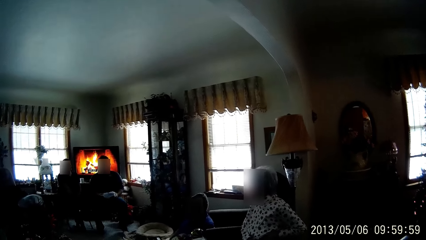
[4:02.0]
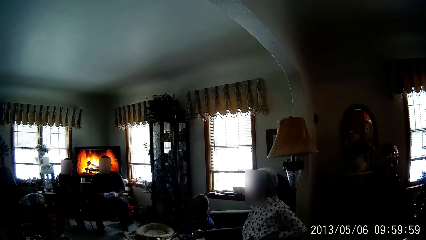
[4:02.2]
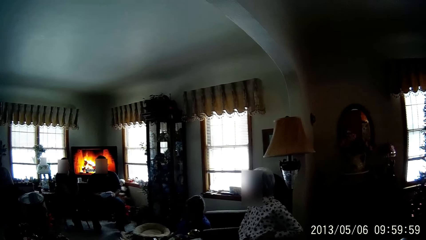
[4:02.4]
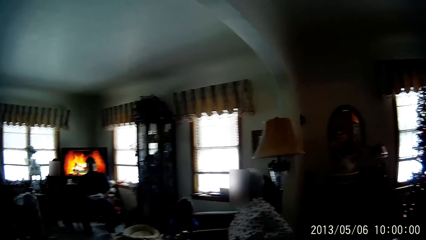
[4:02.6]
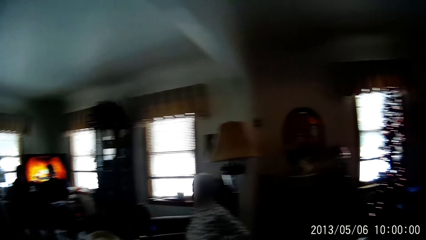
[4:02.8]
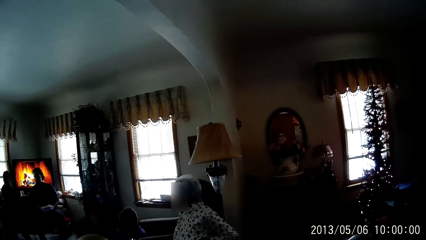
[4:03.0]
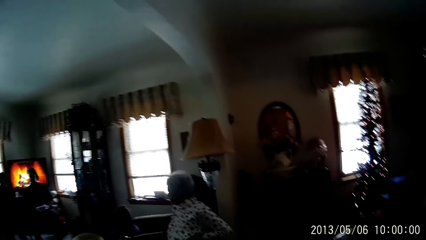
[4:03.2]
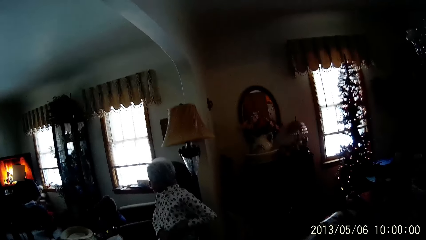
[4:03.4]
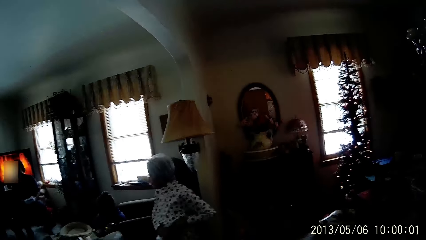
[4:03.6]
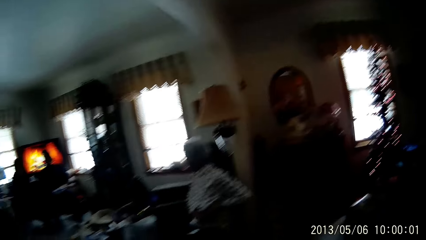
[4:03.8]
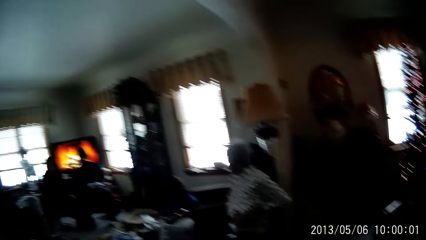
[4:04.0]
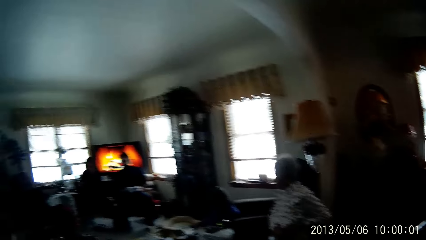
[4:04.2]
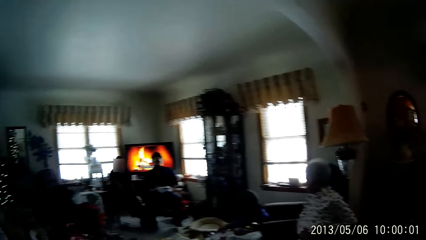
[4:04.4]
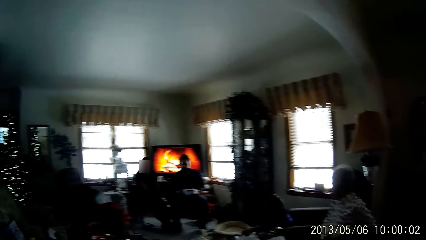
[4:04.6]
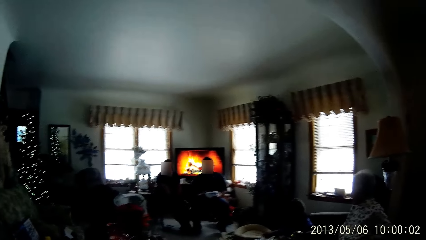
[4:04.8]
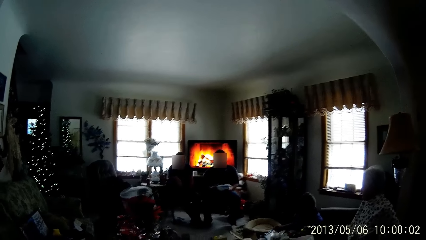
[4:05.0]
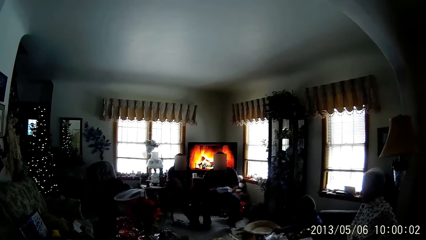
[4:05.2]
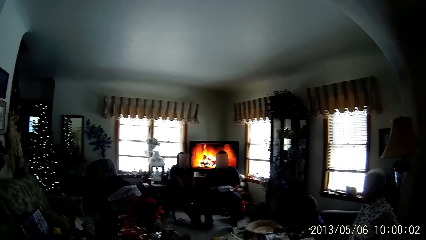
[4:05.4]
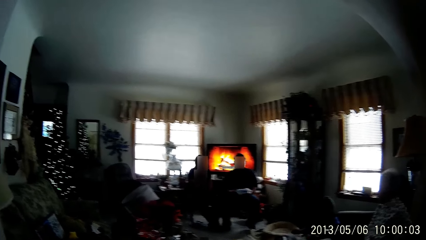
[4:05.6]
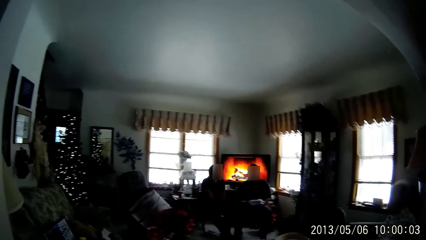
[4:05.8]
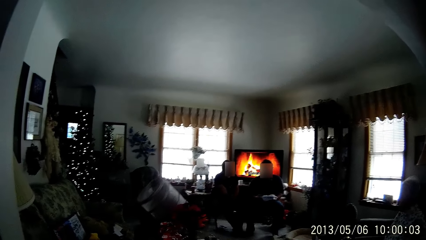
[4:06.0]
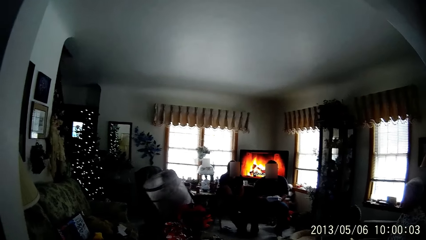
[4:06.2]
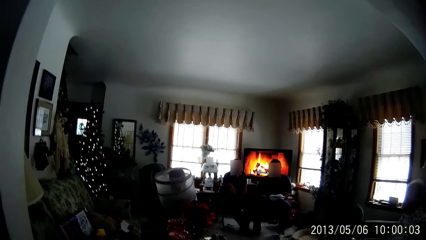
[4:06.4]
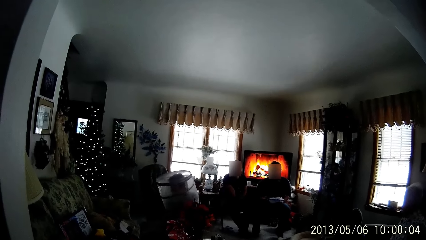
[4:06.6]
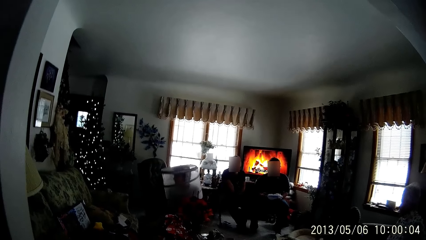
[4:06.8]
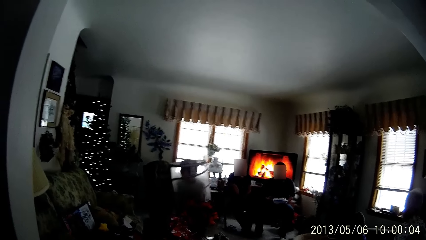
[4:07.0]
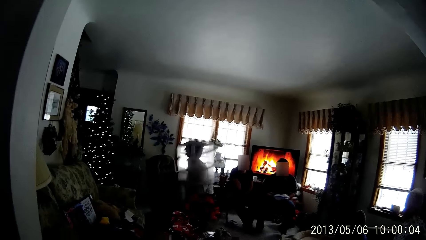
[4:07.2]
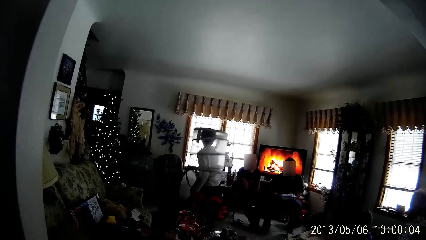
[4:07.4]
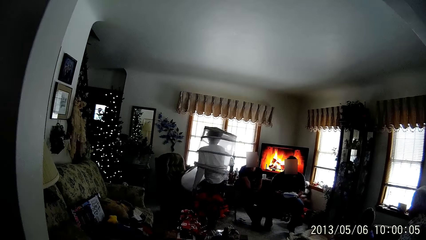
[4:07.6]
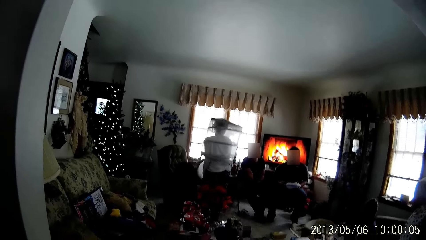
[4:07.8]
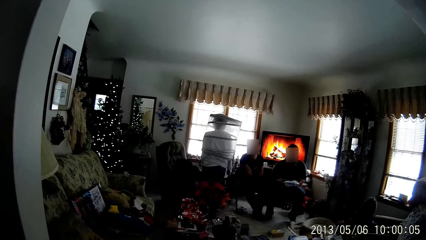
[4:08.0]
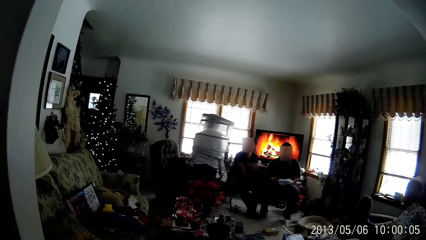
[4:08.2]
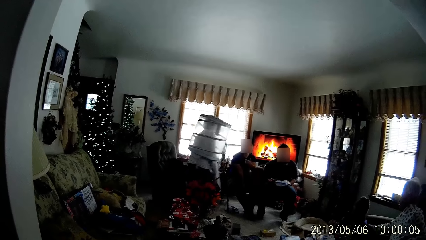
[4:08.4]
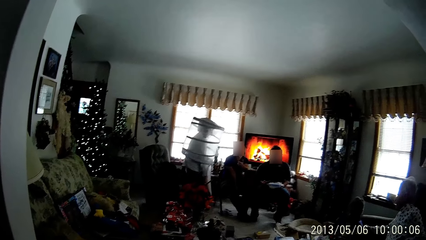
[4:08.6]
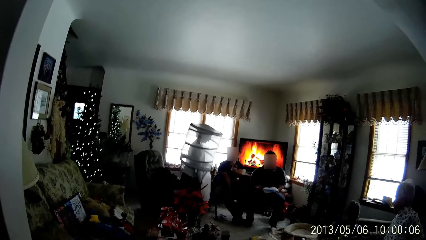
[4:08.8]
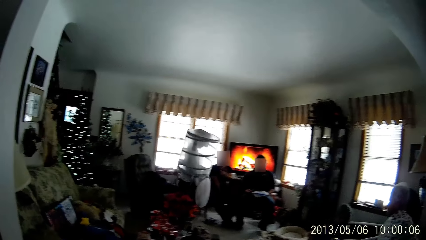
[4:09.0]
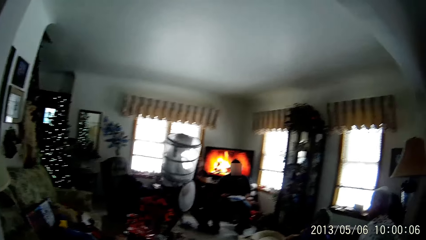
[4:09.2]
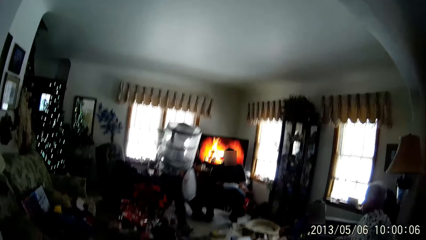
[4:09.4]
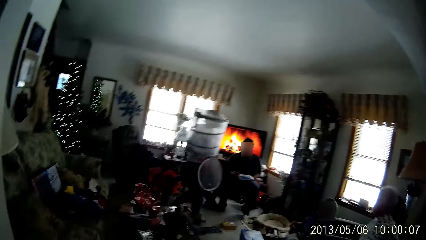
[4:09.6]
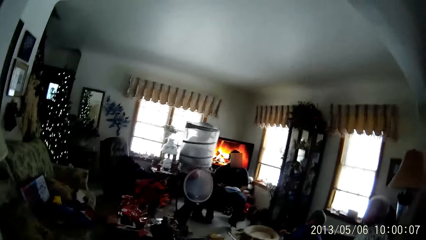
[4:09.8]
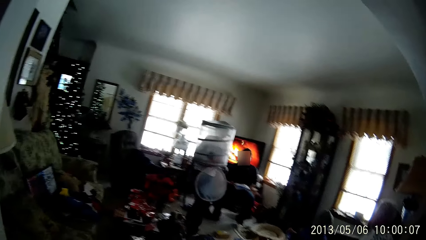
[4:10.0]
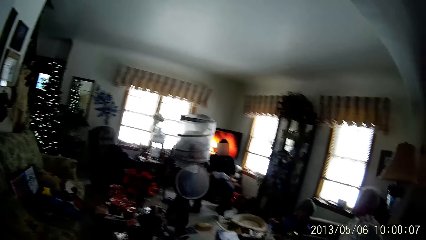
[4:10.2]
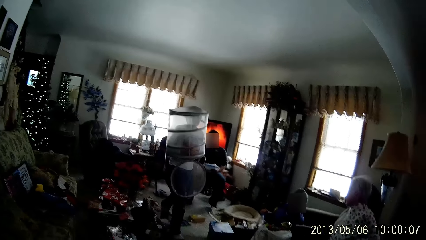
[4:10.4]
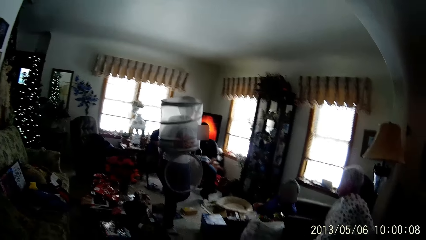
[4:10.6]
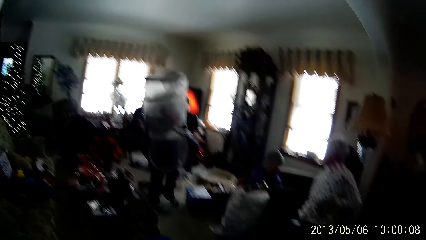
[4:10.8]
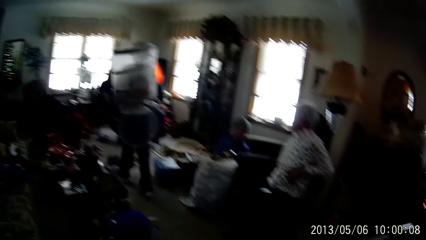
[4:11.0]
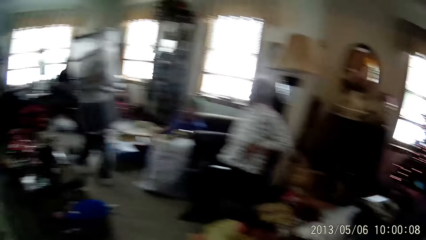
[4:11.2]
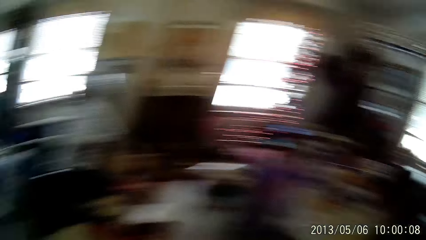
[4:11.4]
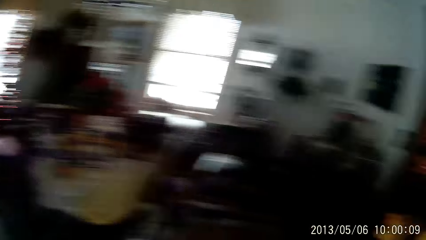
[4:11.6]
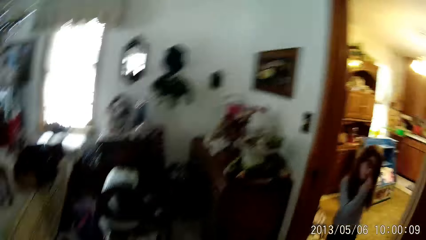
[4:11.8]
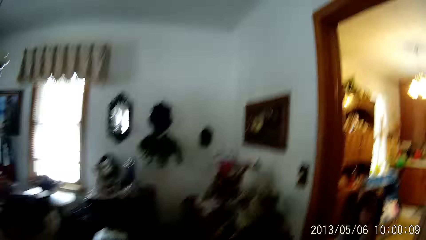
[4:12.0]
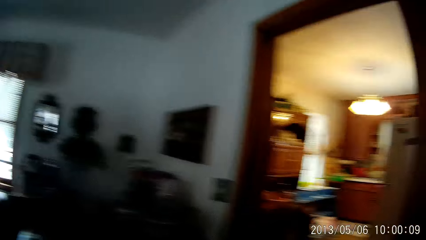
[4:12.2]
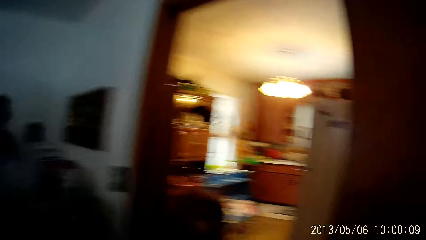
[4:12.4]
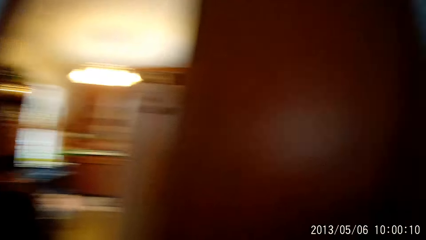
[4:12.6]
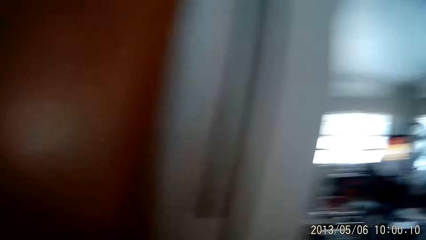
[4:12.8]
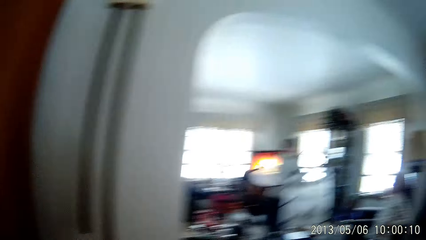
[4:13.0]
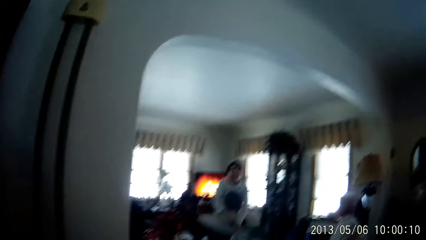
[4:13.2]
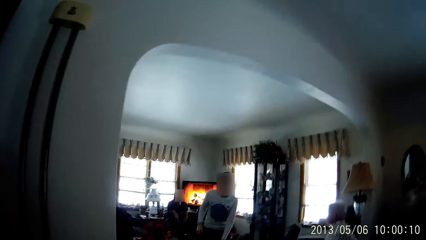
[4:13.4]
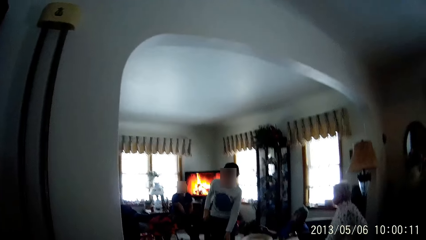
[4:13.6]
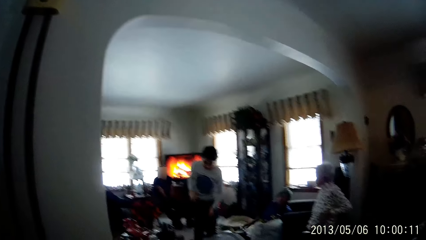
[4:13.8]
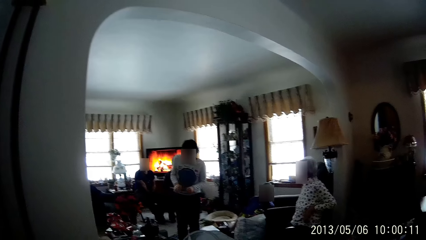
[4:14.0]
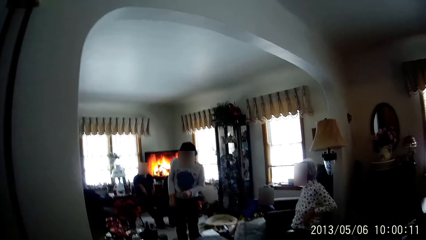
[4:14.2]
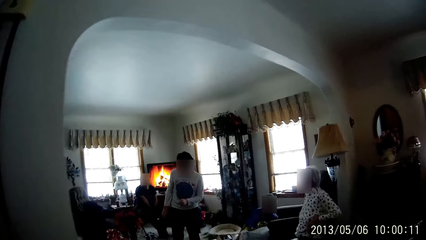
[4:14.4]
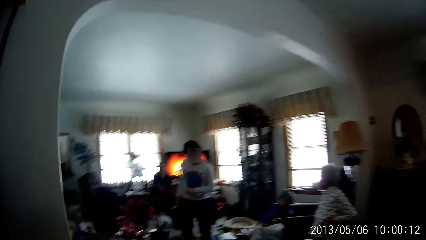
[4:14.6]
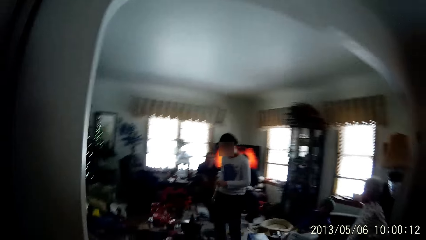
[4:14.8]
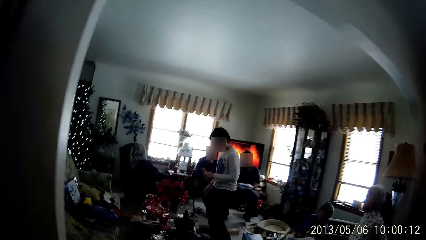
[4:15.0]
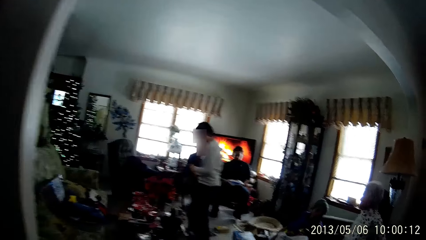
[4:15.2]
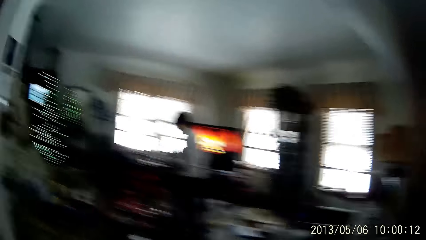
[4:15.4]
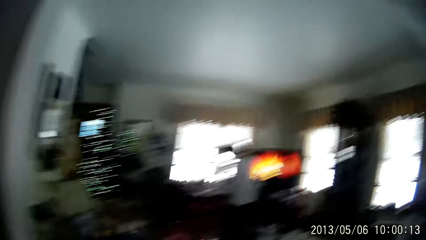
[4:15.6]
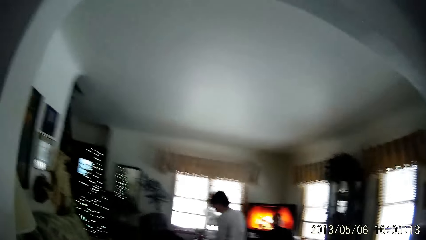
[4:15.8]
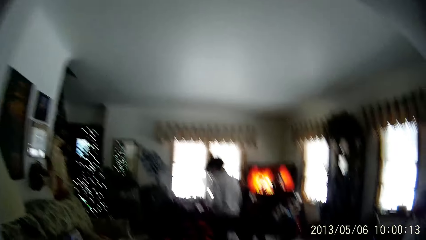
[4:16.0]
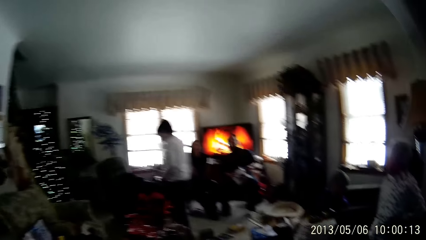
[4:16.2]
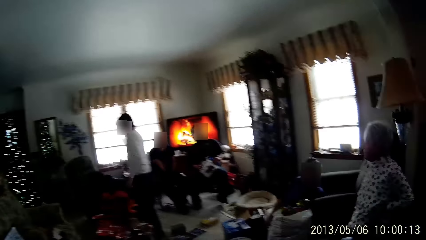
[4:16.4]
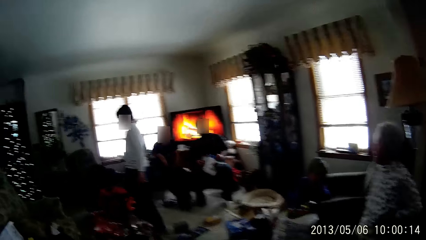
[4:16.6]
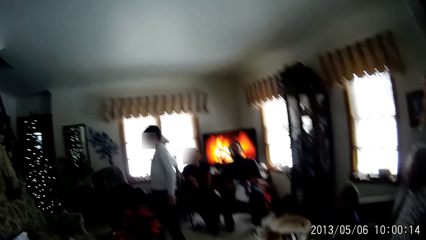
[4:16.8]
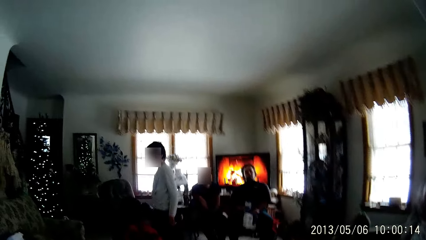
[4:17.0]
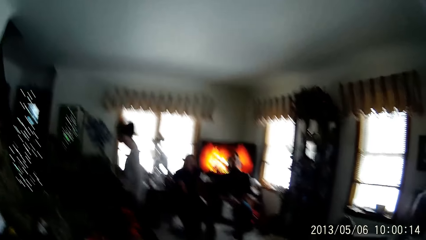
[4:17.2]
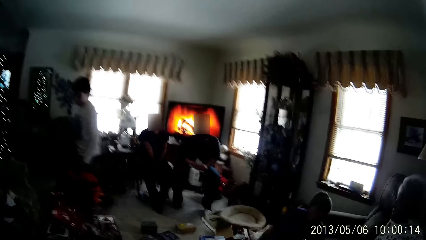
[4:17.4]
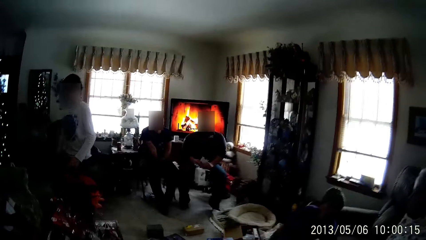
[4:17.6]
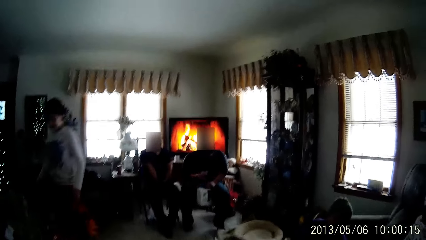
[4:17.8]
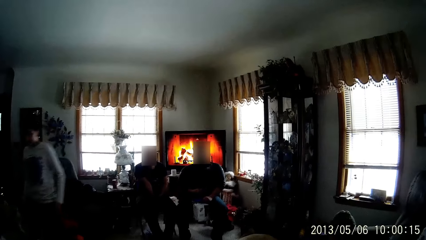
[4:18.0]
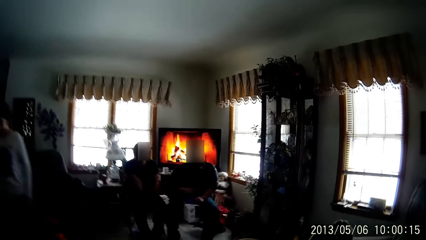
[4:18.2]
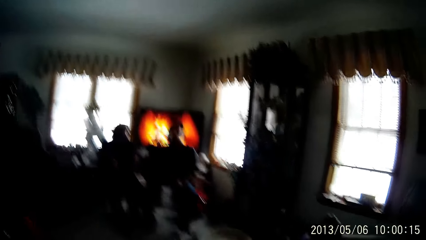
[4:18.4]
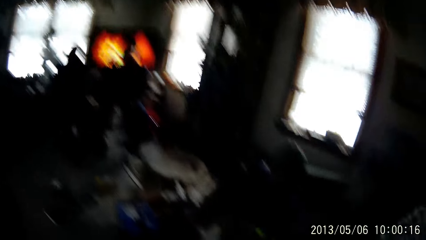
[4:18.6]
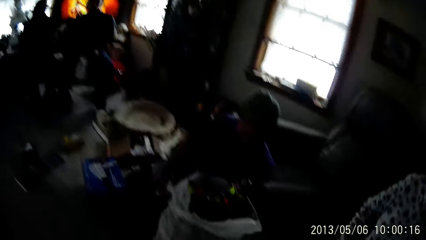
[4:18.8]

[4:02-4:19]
The woman stands from the floor of the living room and walks across the living room. The woman drops a mesh laundry bag to the floor with both hands. The camera wearer walks across the living room. The woman walks across the living room.
